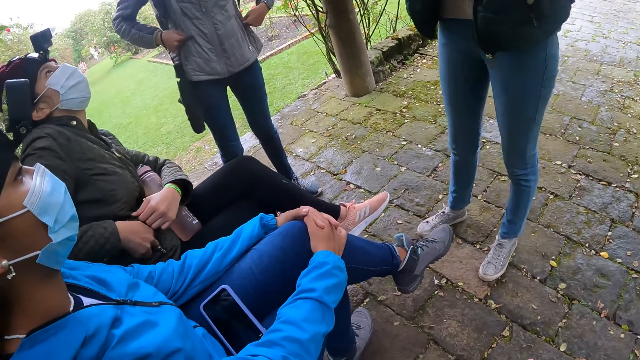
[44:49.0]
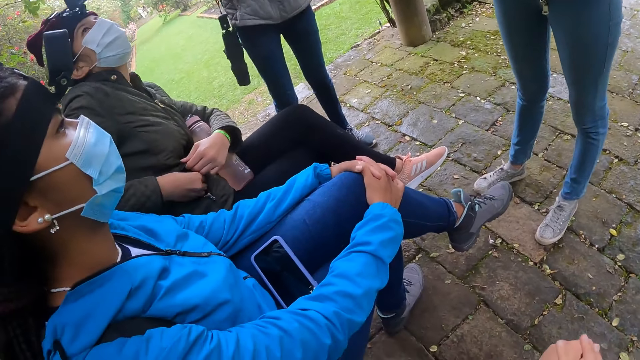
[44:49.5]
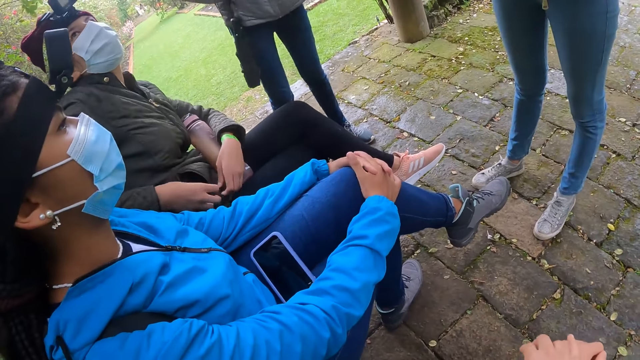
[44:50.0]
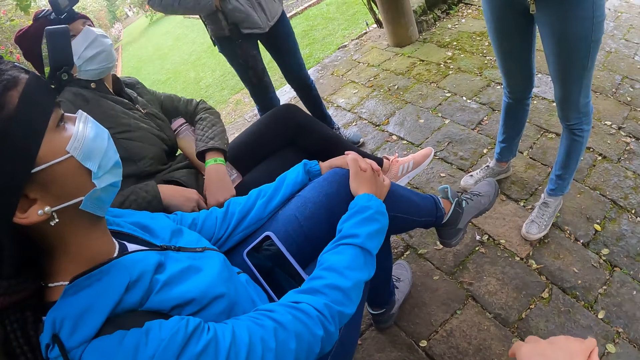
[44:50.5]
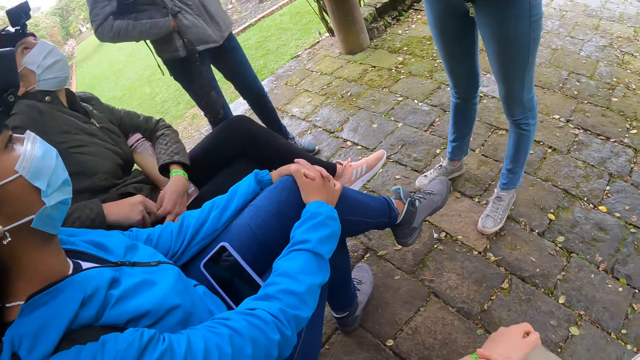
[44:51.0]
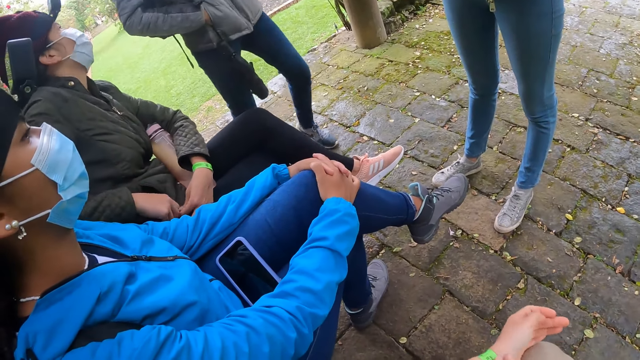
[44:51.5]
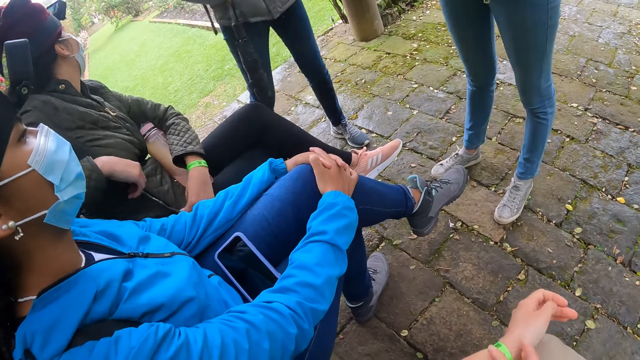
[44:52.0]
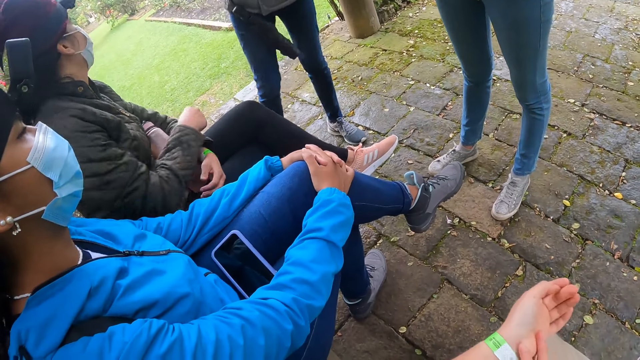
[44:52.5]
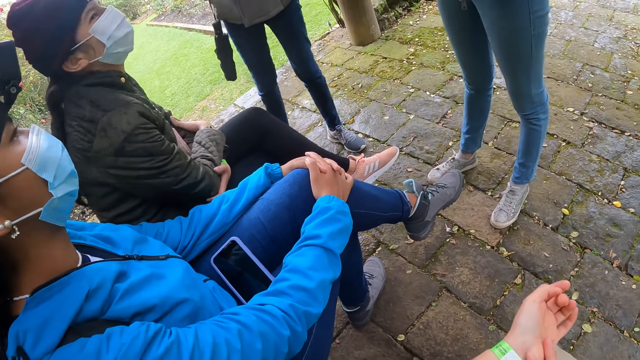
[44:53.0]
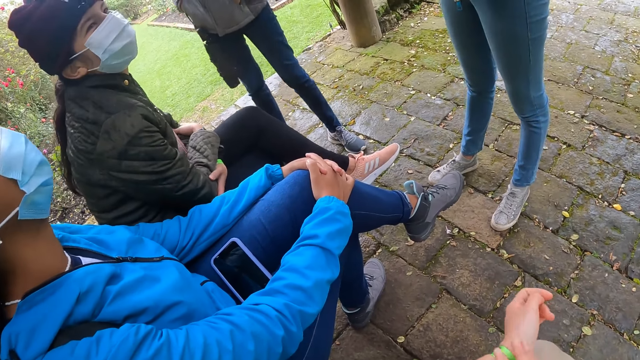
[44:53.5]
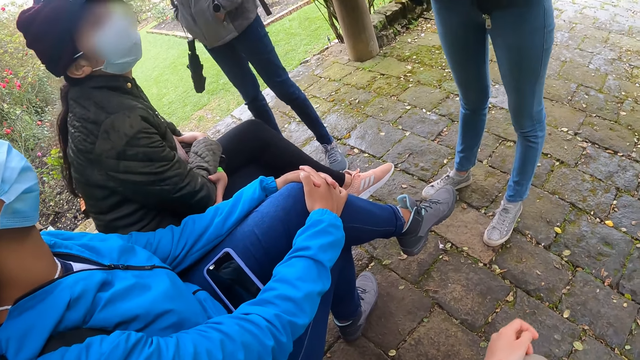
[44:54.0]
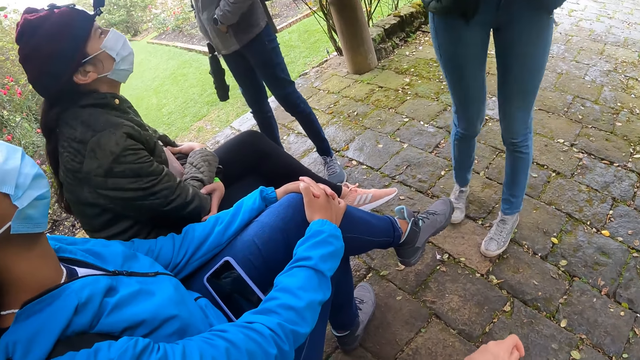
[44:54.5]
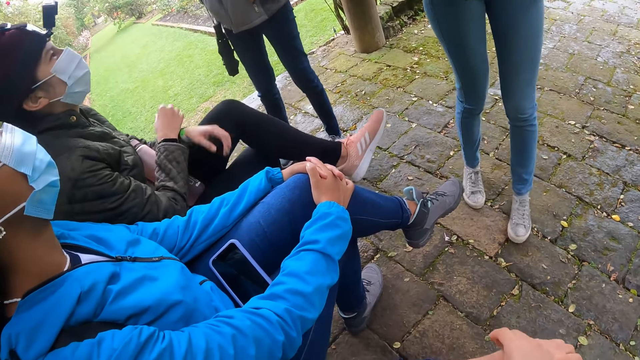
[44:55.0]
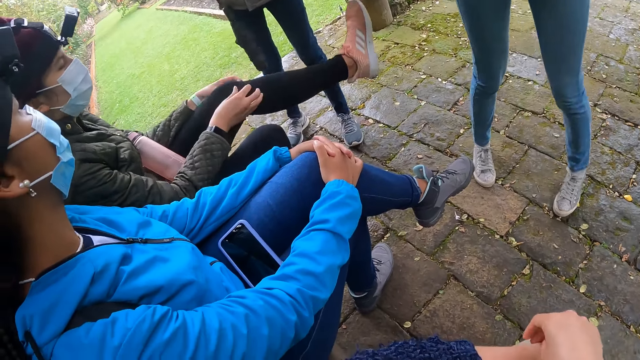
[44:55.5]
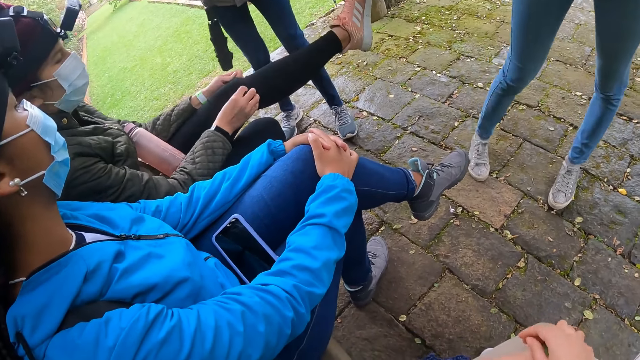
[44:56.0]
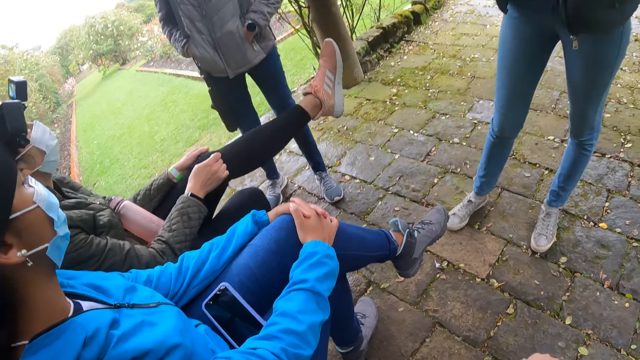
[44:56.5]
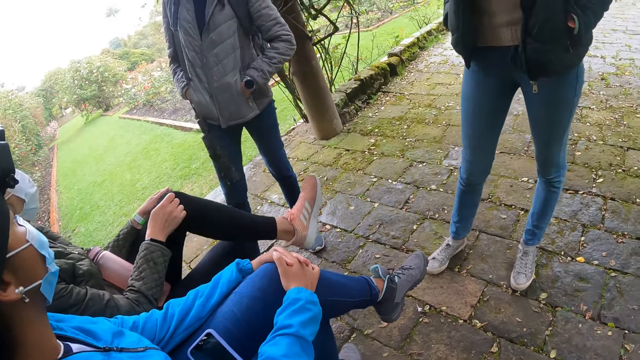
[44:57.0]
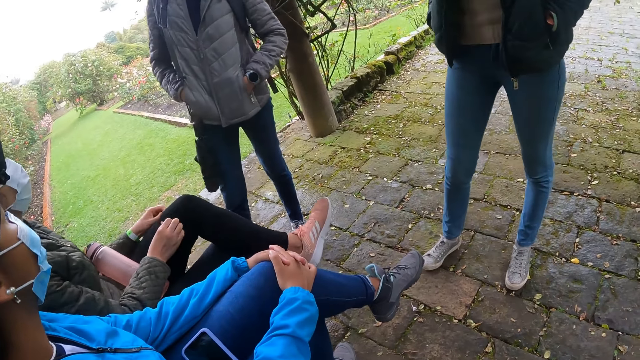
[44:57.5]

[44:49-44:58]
A woman pulls up the left leg of her leggings with both hands.

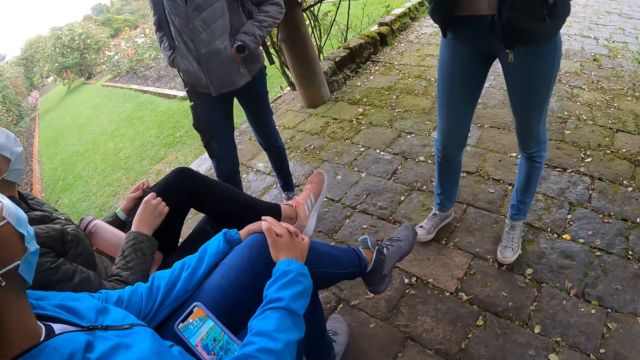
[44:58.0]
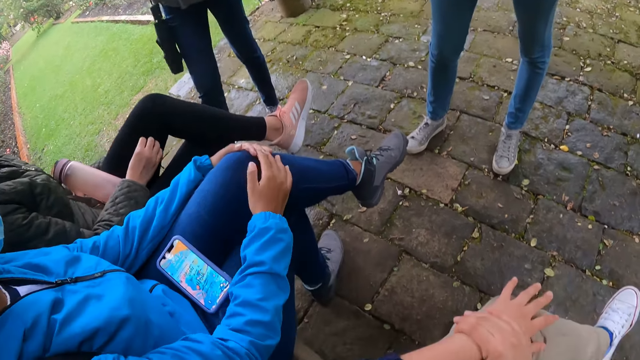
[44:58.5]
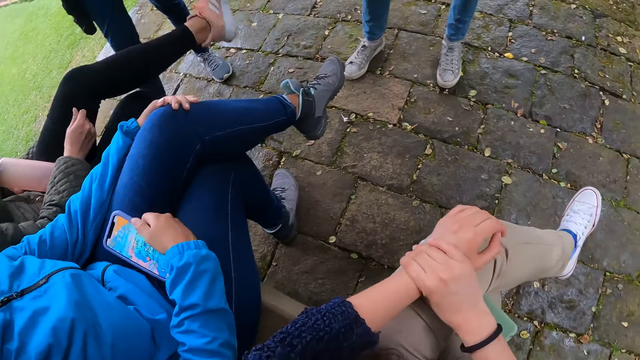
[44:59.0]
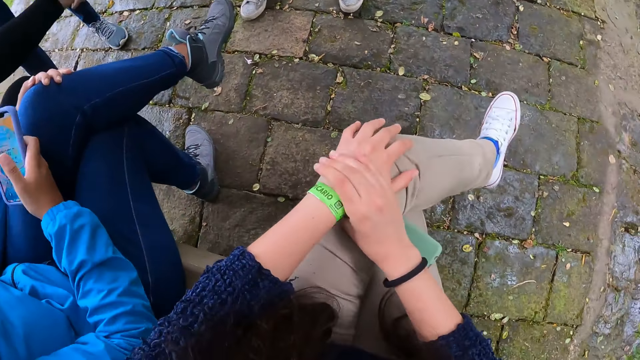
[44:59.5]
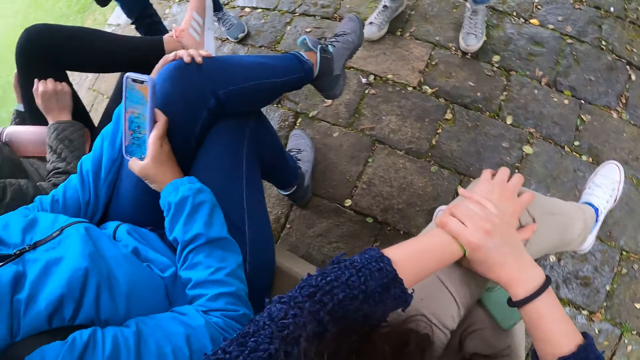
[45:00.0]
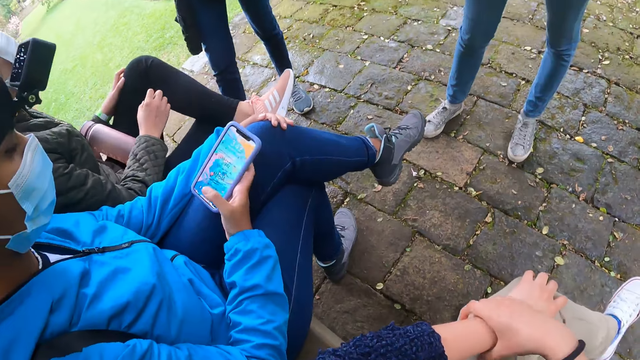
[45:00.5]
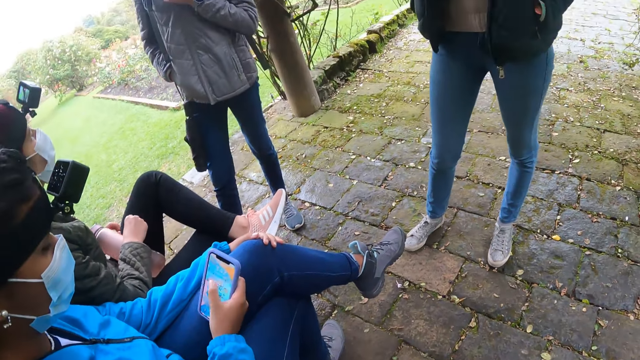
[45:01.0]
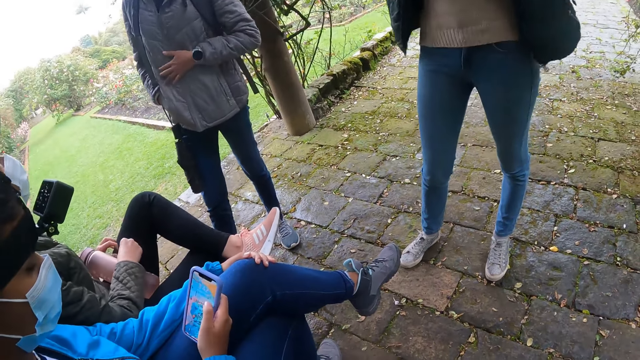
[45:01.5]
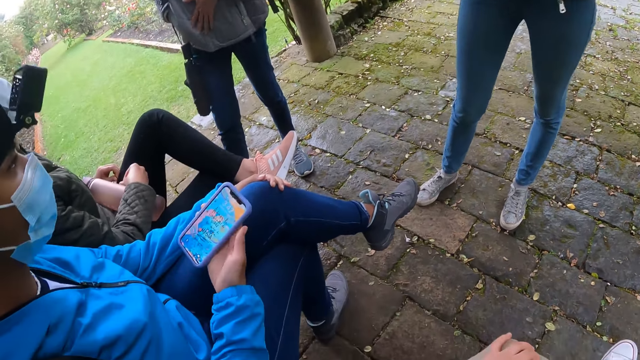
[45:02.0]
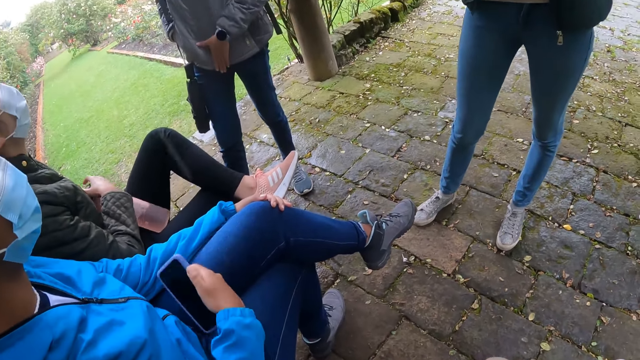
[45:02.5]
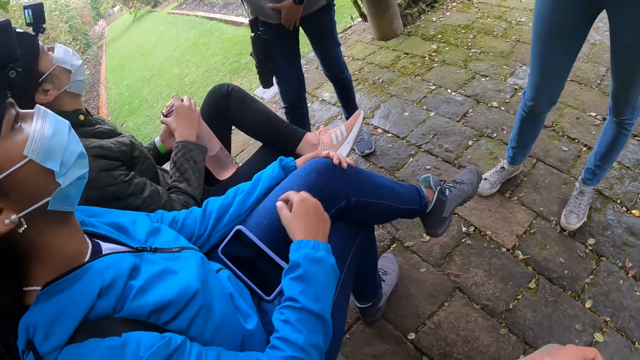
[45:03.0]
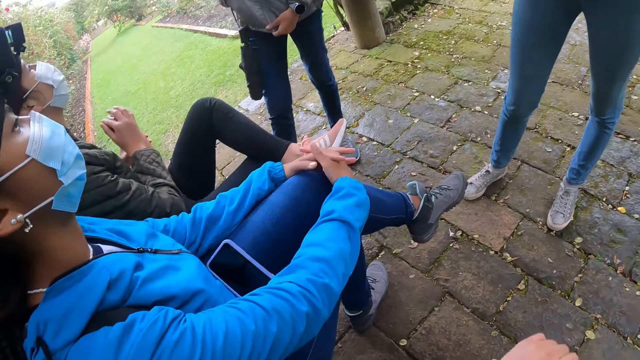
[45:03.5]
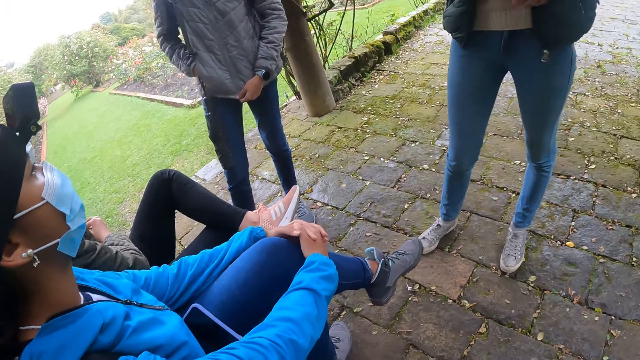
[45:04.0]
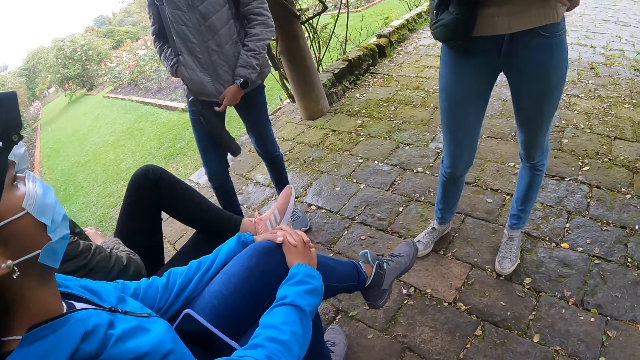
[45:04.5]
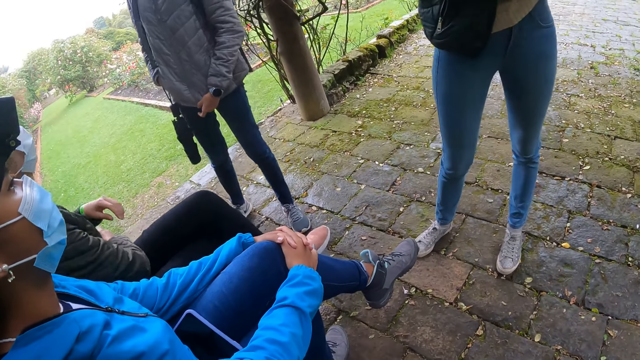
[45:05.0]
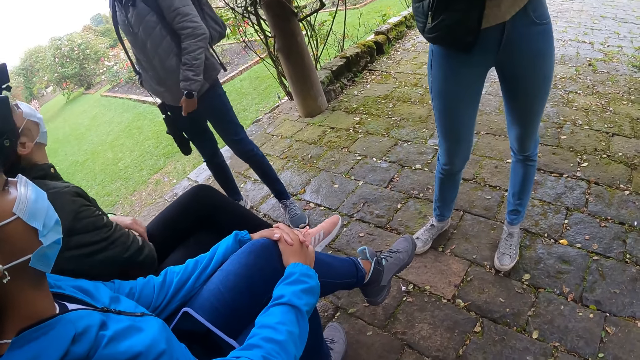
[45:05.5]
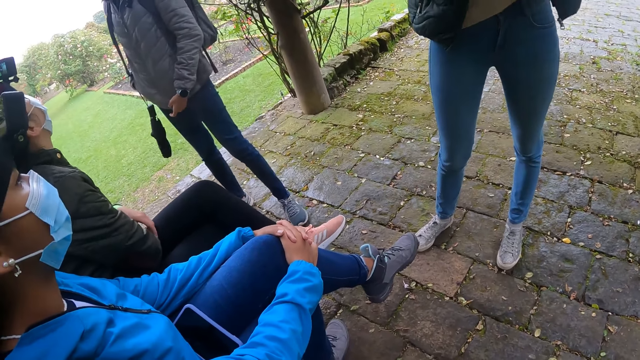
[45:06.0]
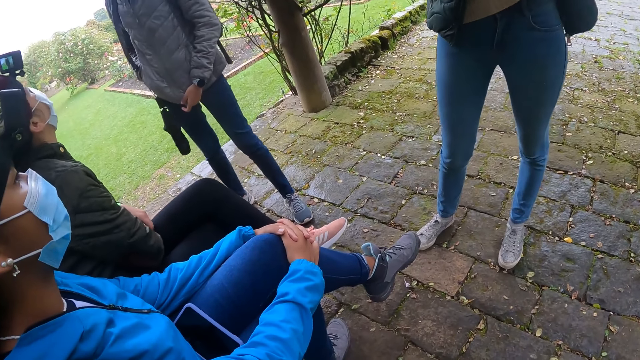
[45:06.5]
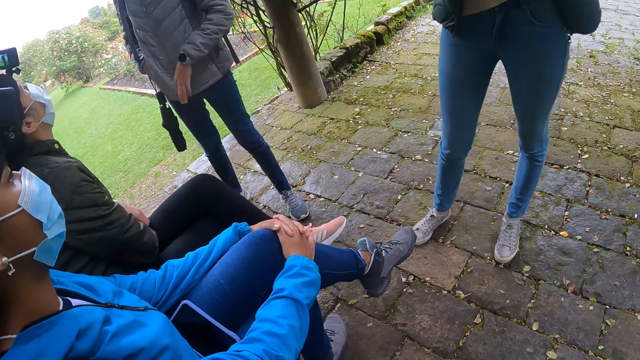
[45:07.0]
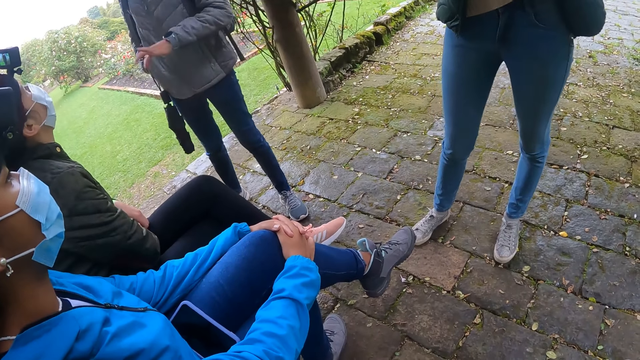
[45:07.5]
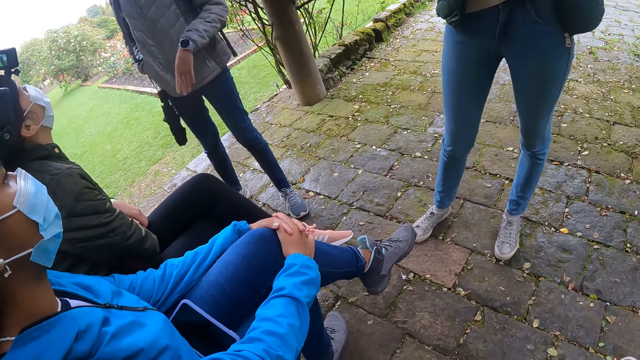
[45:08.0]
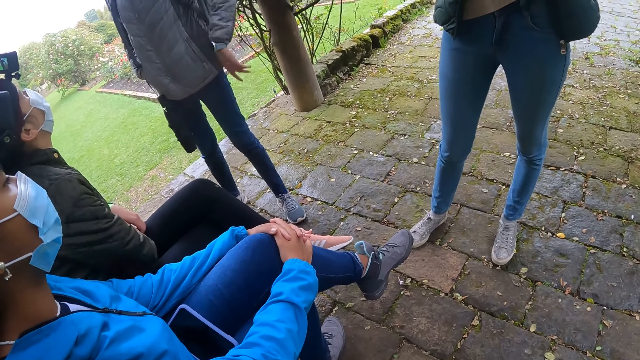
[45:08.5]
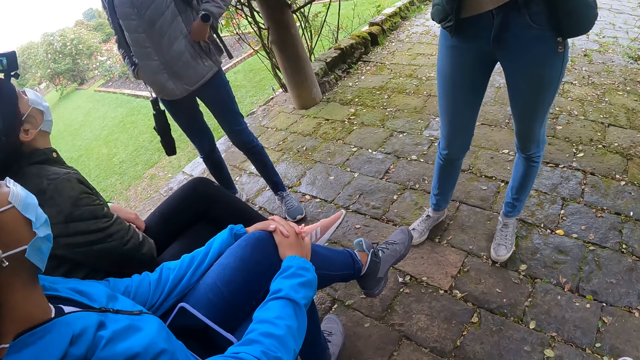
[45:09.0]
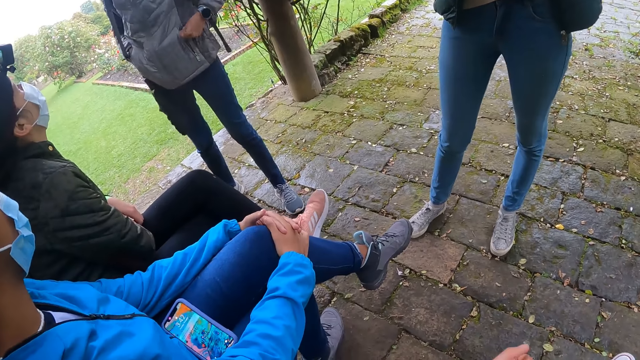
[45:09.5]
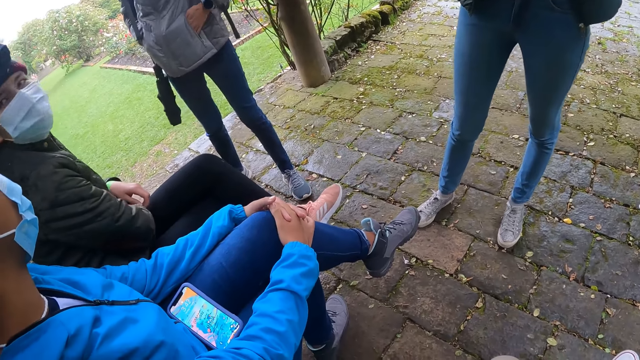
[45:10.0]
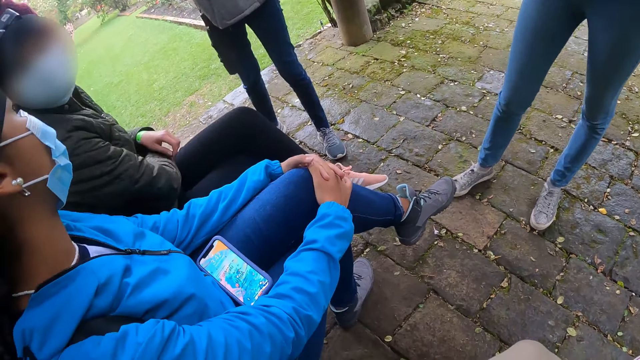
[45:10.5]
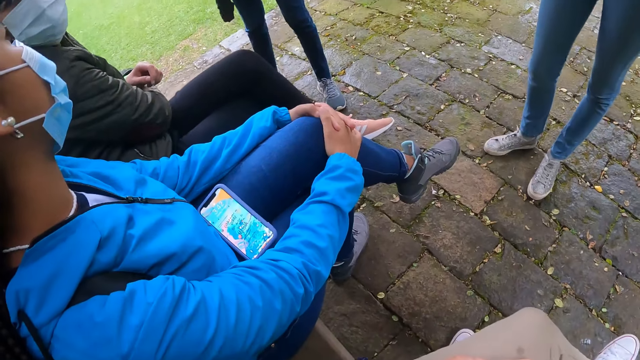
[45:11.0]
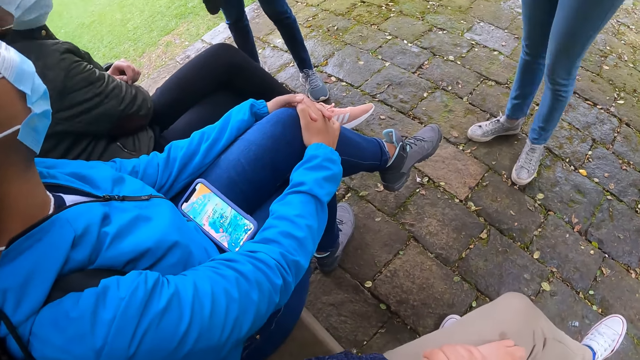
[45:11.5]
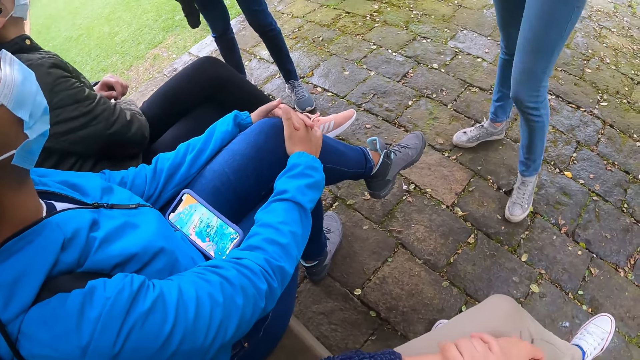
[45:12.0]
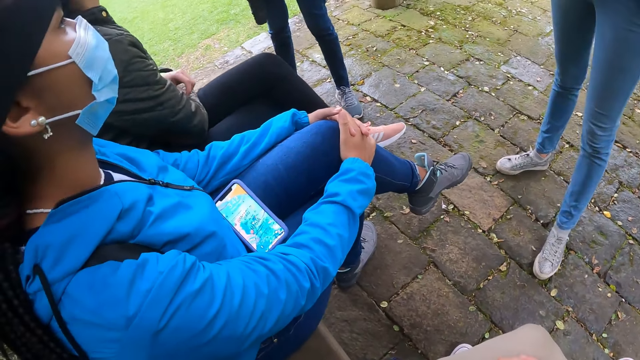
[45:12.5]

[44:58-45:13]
A woman picks up the phone from her lap with her right hand and operates the phone with her right hand. She drops the phone on her lap with her right hand. Another woman interacts with two other women. One of the two women gestures with her left hand.
